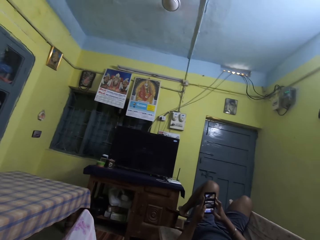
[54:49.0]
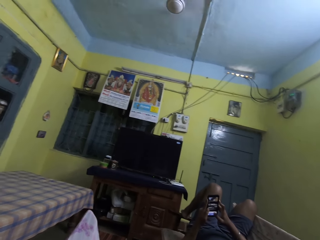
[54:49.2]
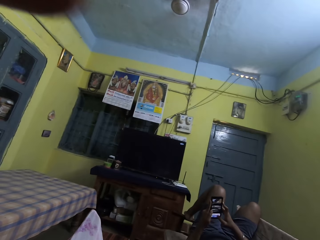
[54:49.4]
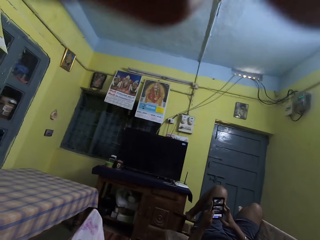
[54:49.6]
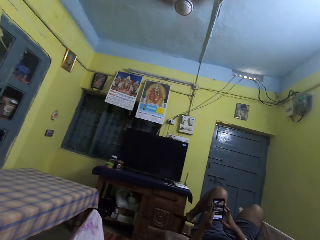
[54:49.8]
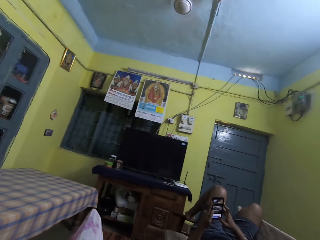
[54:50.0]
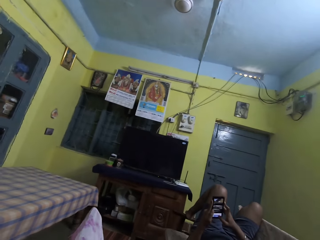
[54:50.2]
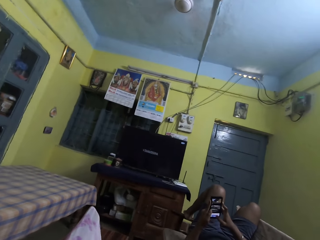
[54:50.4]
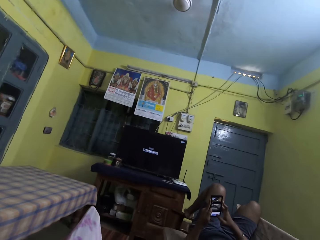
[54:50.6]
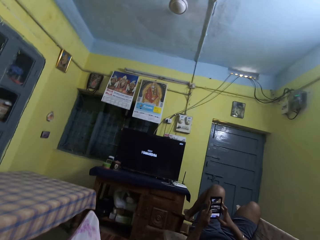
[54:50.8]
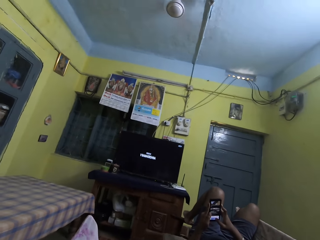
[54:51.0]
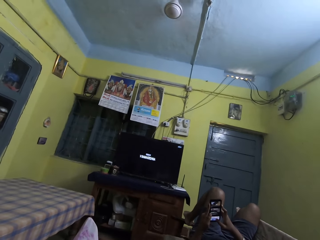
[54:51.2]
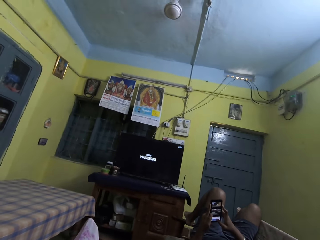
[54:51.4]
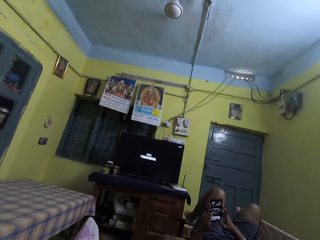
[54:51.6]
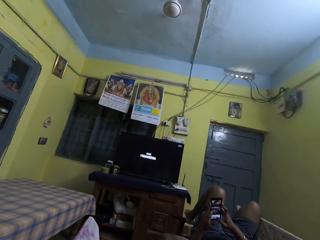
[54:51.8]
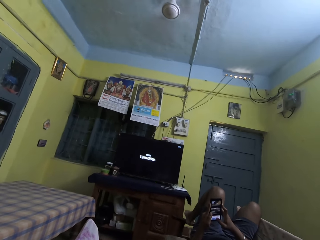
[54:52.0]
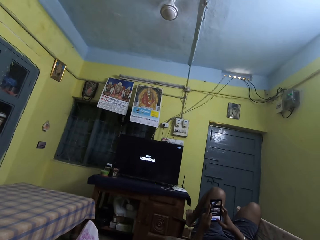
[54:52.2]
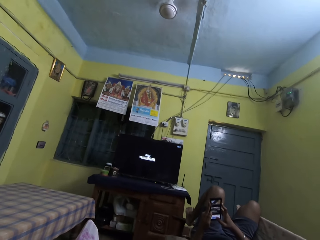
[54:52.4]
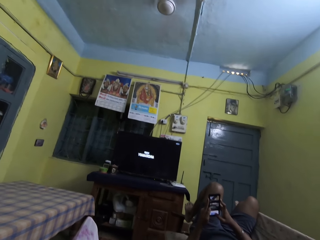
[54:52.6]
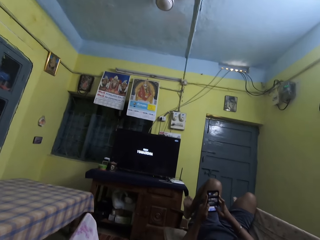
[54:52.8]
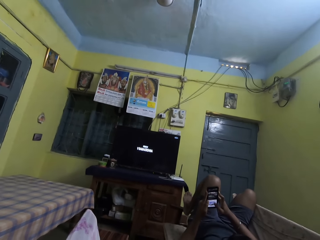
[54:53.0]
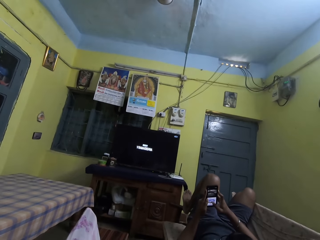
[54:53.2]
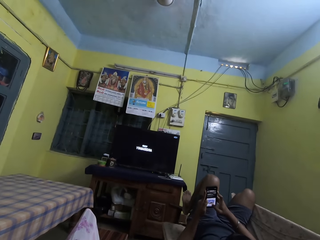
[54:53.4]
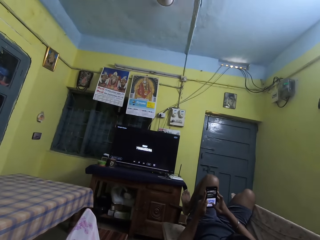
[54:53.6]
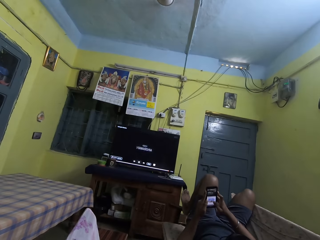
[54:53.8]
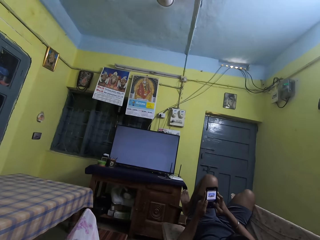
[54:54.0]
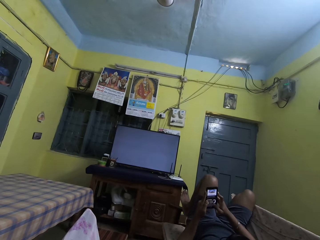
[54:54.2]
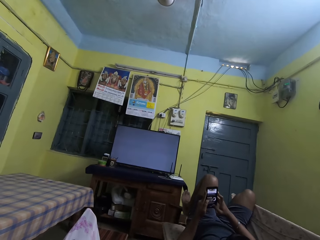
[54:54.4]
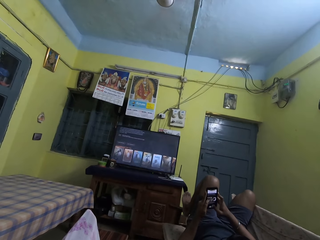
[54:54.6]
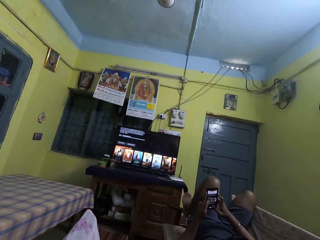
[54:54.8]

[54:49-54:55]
The camera wearer adjusts the camera. She touches her forehead with her left hand.
